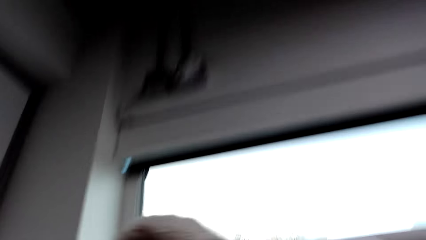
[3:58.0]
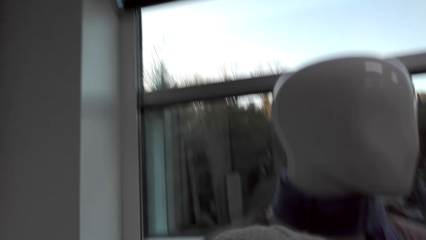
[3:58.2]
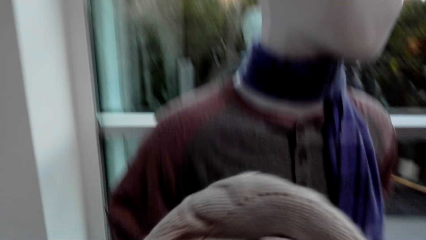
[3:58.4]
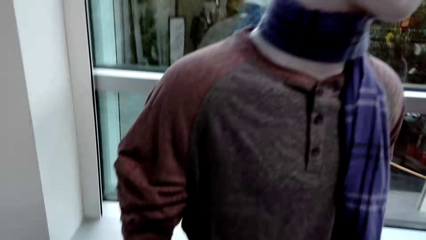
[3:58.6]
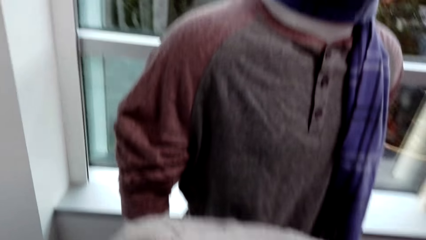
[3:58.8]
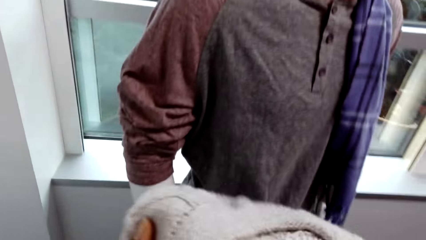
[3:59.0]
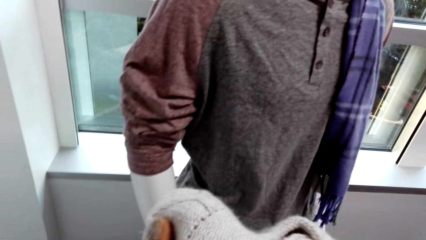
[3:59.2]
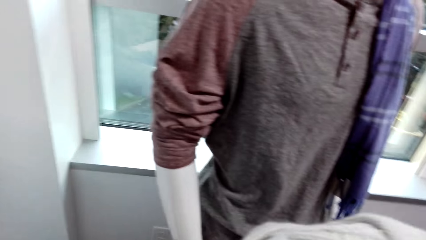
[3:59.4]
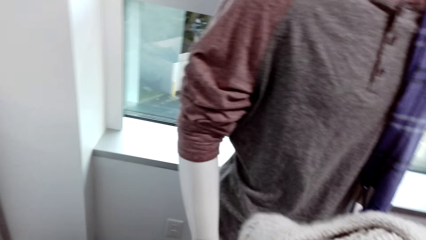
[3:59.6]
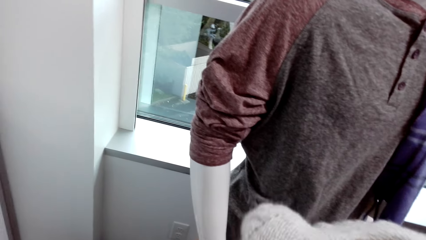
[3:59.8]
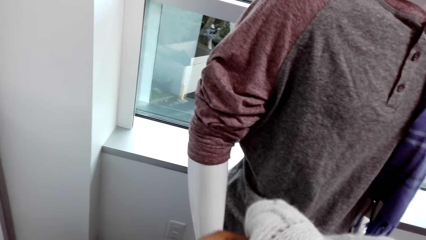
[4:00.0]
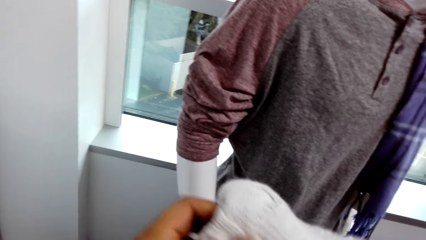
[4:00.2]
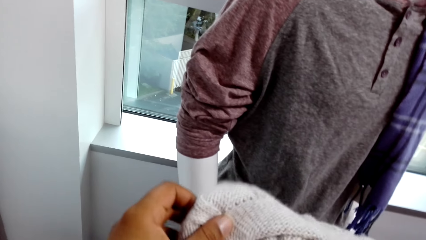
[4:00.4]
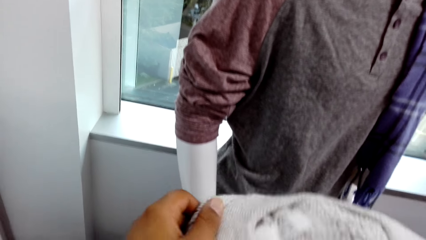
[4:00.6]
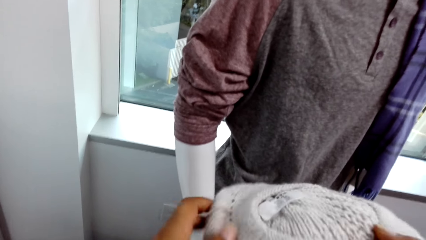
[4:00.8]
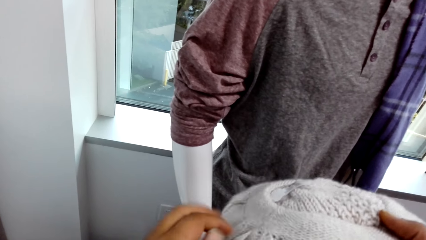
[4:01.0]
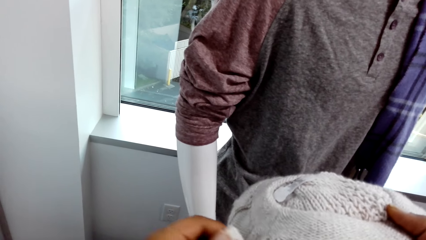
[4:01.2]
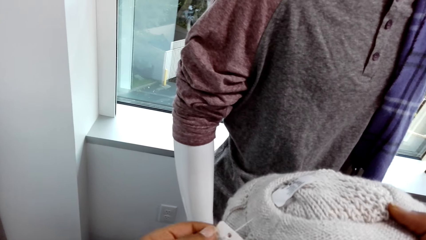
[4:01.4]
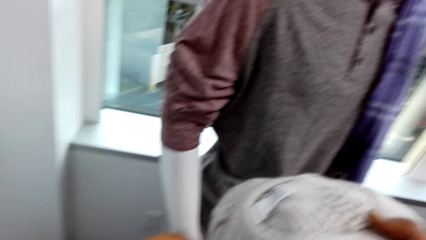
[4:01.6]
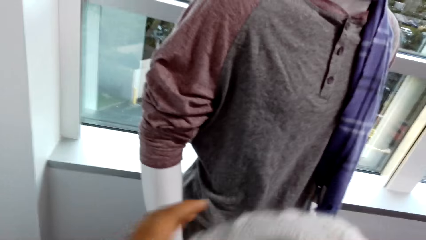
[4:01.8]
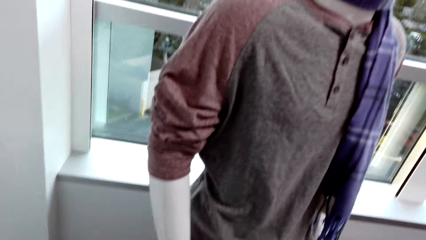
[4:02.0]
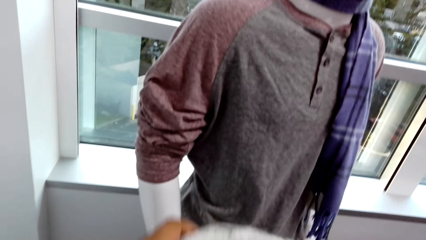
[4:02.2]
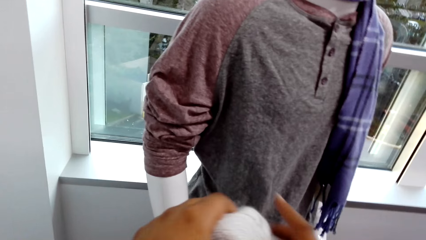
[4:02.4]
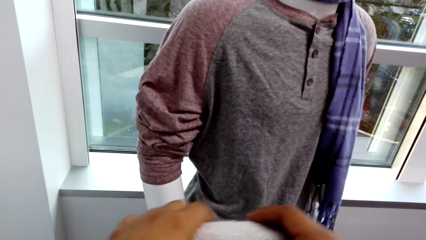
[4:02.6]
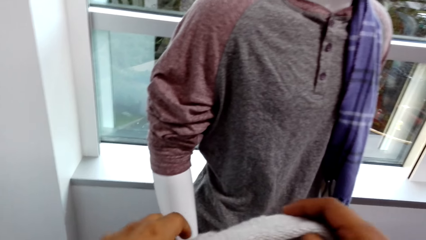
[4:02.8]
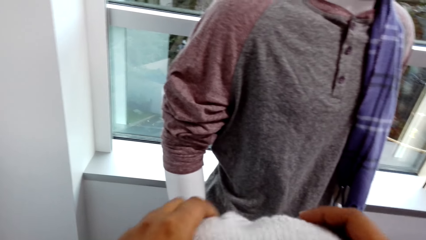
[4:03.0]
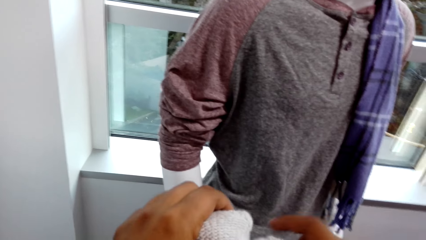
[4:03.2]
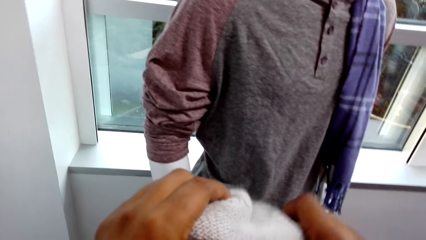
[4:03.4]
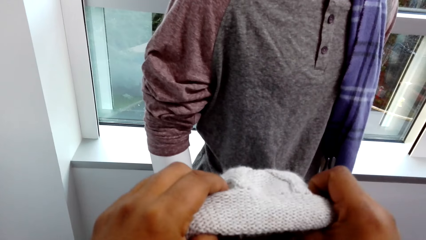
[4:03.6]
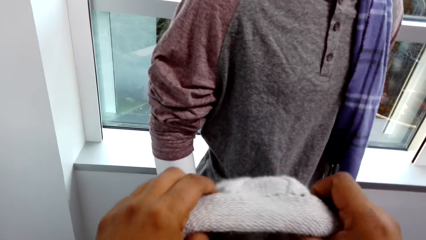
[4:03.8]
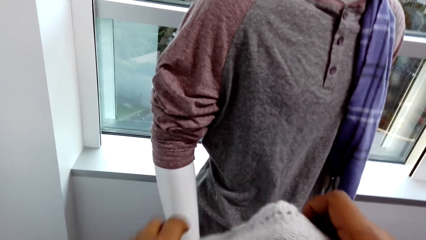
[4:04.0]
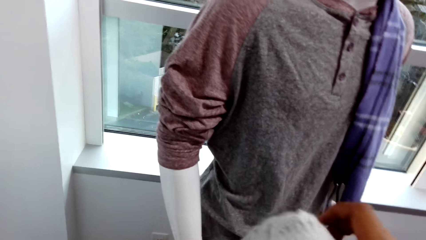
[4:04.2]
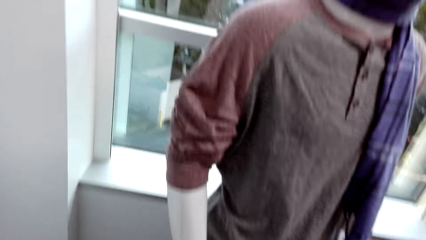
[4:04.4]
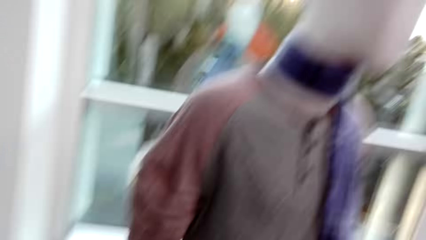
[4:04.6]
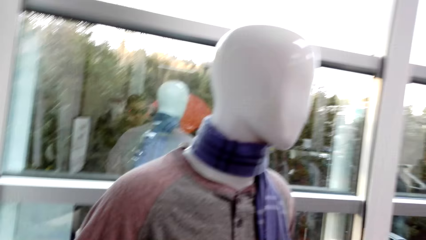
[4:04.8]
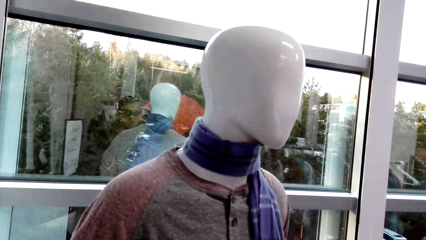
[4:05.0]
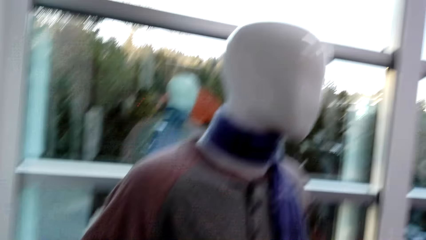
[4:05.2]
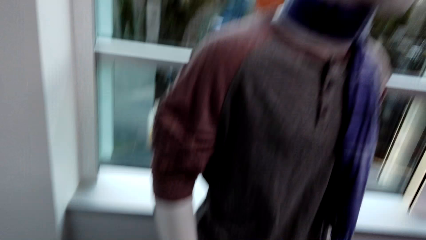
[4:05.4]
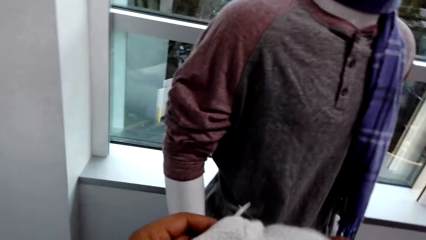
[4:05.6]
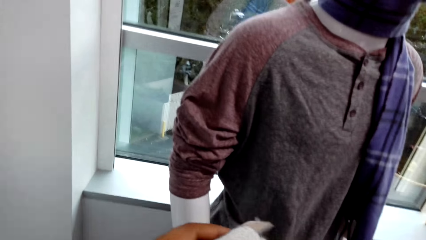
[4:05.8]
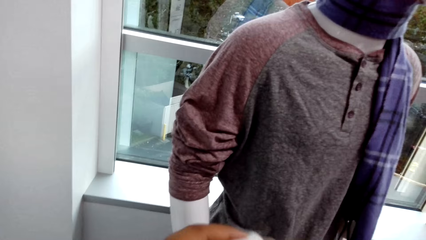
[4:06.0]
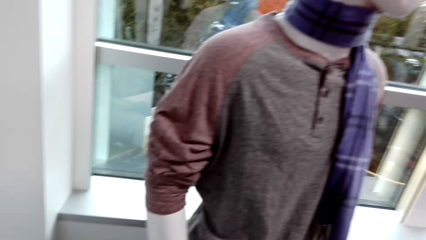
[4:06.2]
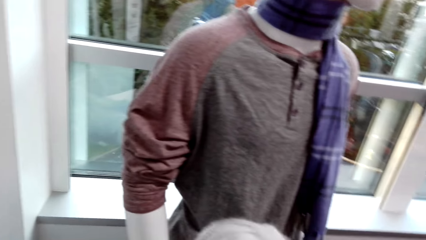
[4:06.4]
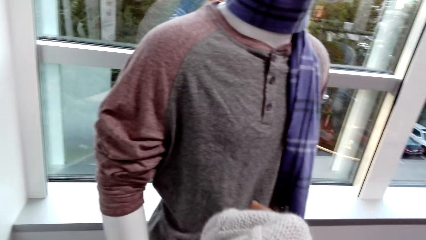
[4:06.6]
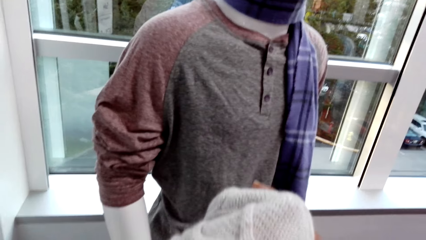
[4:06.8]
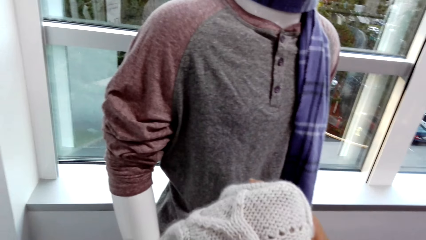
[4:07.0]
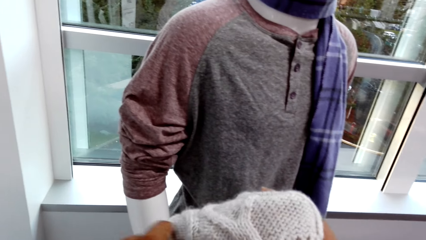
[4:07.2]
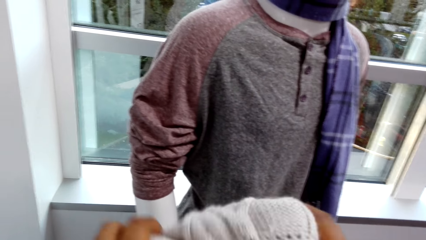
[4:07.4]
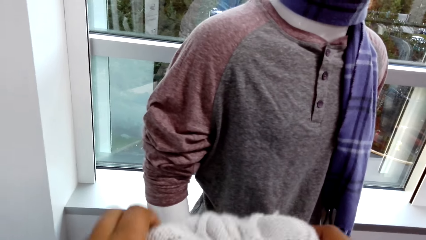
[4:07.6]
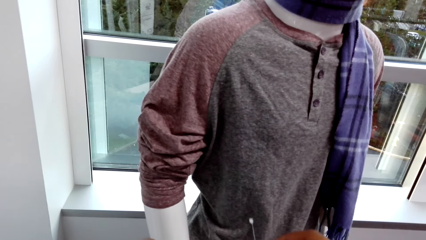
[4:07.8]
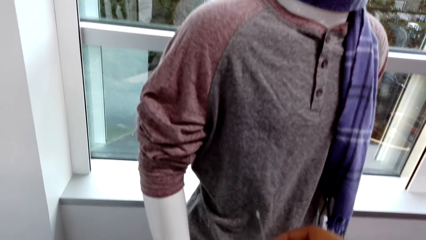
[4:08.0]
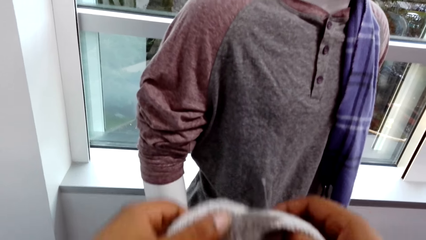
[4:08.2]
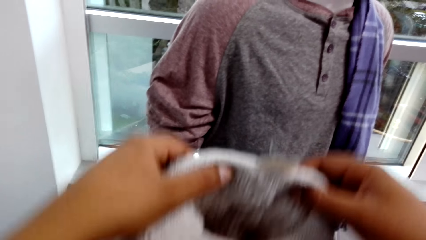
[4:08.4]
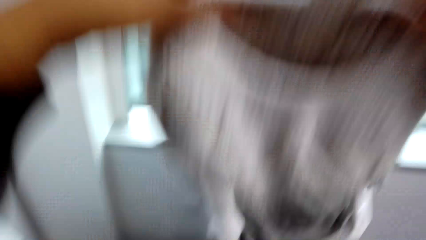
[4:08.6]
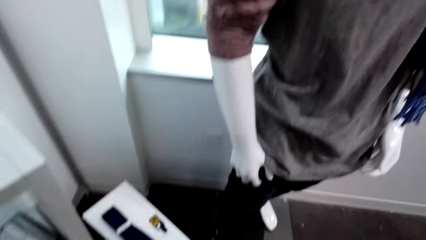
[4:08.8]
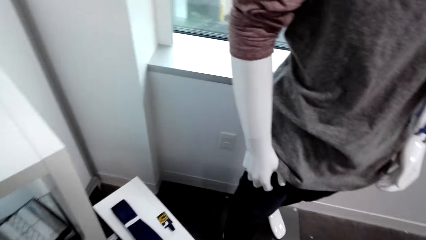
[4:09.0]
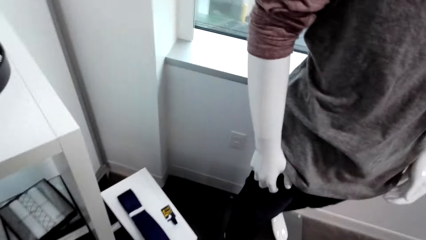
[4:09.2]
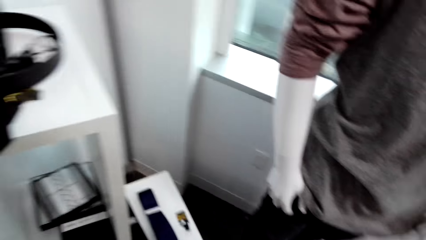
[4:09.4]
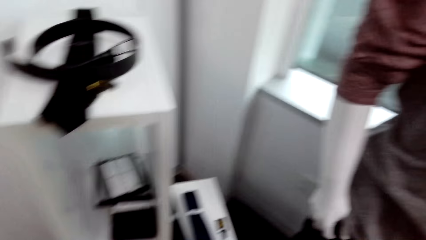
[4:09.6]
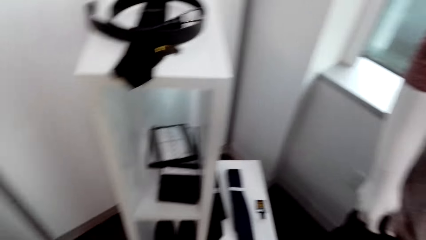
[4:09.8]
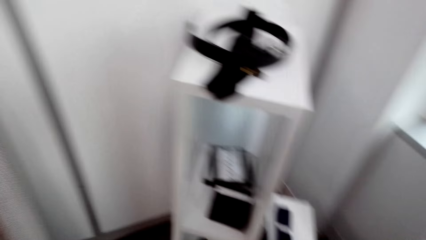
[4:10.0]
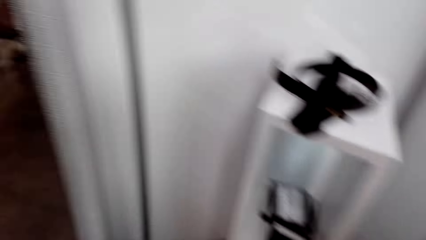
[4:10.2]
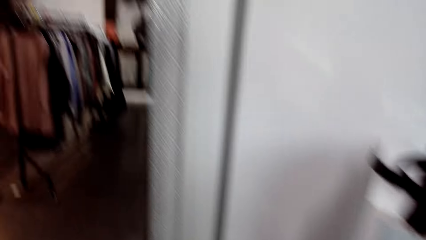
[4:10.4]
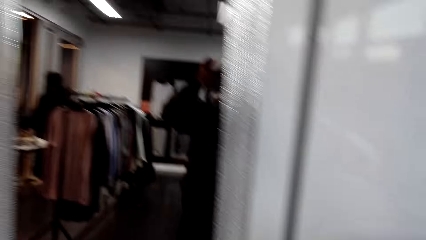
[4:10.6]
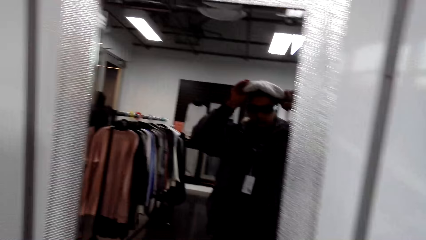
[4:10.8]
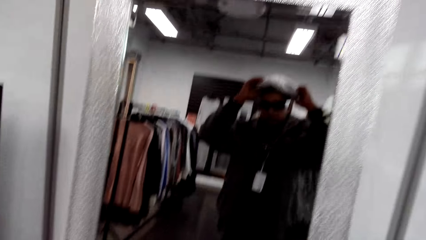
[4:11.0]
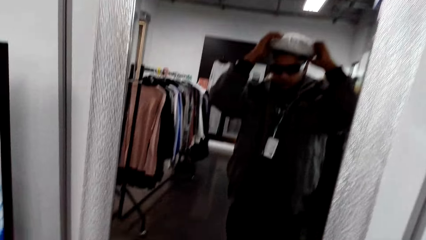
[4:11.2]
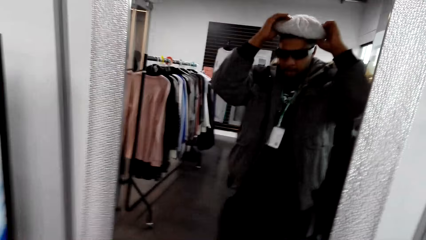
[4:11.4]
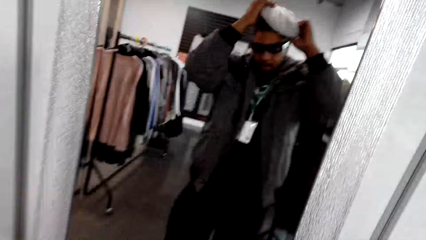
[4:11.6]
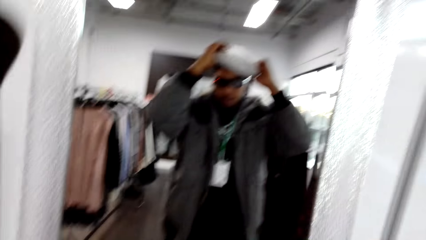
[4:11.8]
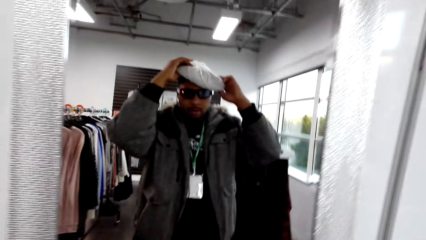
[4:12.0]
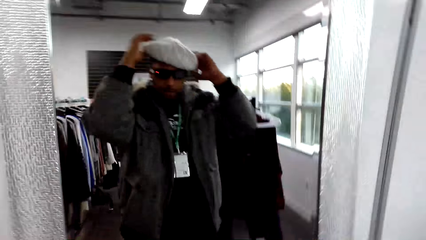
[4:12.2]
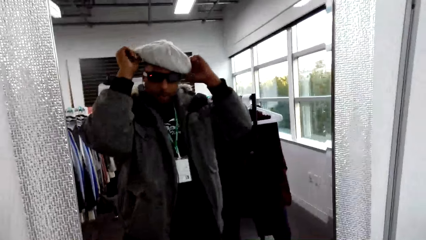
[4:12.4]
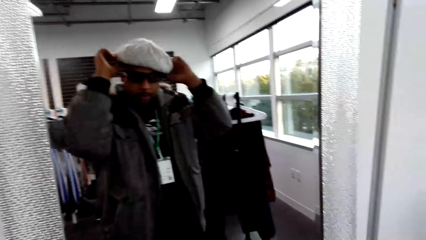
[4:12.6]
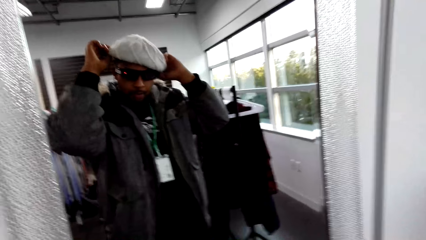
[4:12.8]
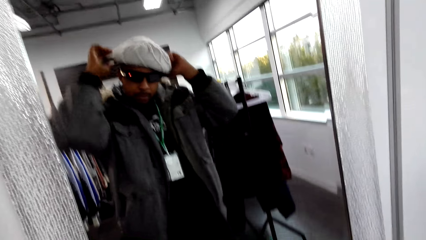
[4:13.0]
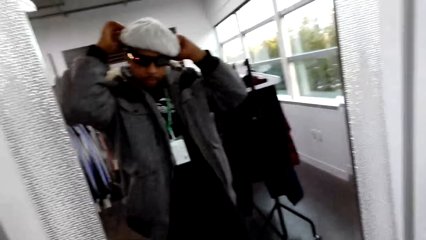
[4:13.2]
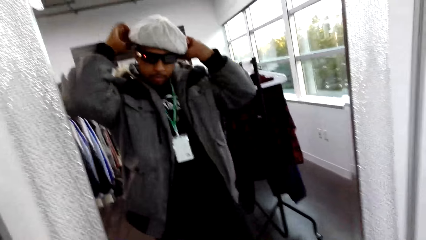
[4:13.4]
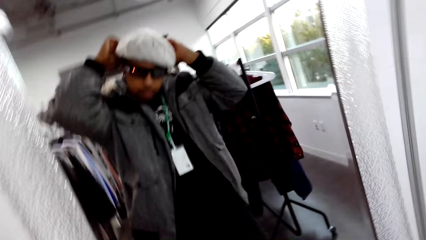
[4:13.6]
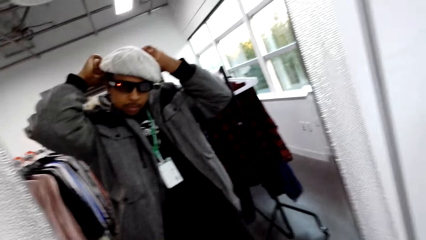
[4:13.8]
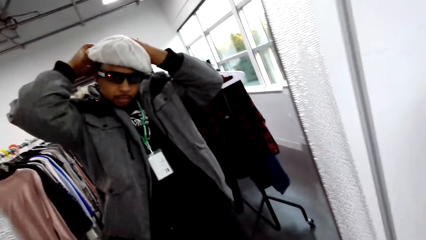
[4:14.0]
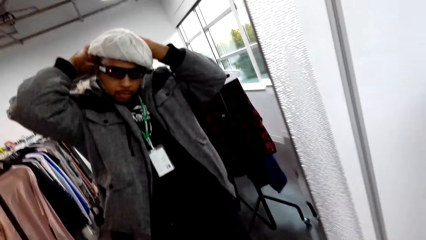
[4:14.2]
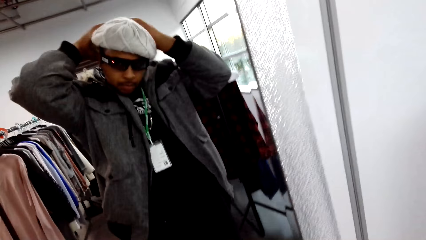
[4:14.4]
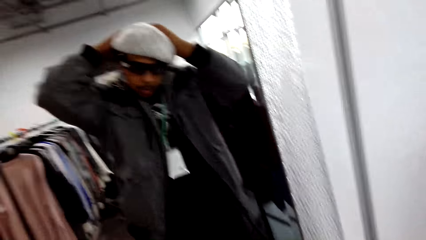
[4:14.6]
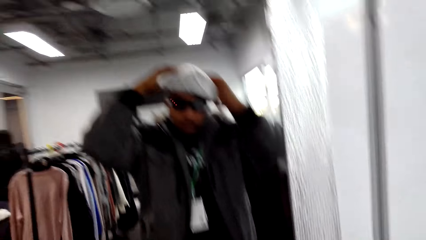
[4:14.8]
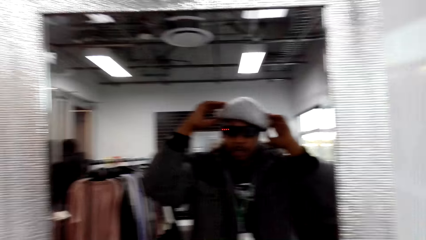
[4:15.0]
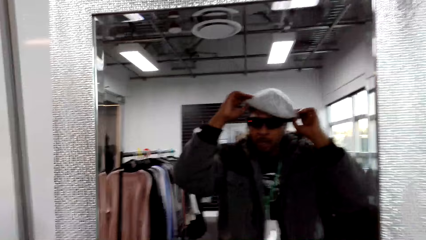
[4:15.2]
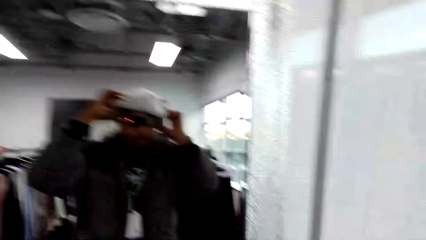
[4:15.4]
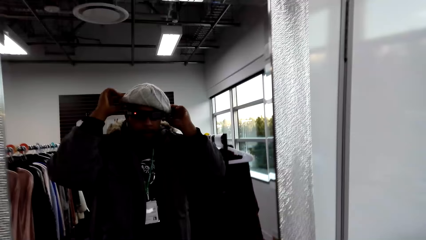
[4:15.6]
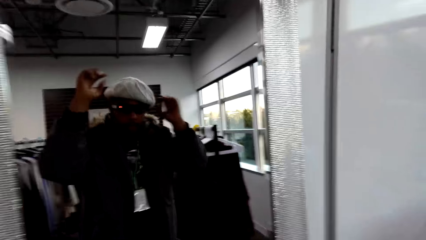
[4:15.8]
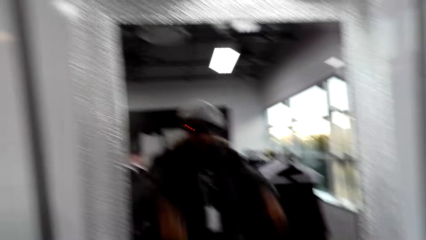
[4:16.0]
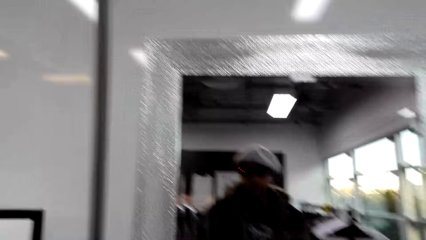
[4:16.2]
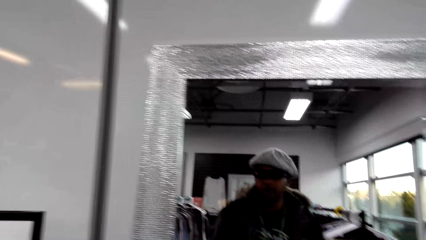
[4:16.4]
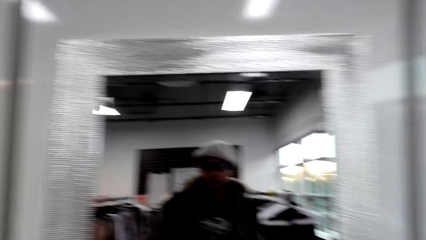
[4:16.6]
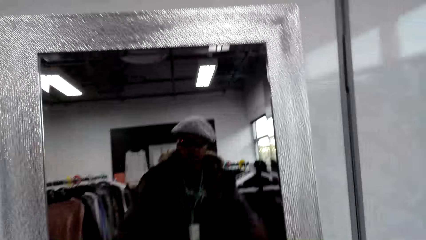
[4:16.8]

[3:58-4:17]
The camera wearer takes the hat from the dummy's head. He holds the head warmer with both hands. He looks at the hat. He wears the head warmer in his hands on his head. He looks at a mirror on the wall. He puts the hat on the head.
